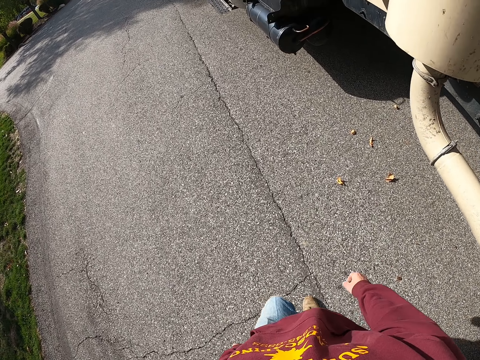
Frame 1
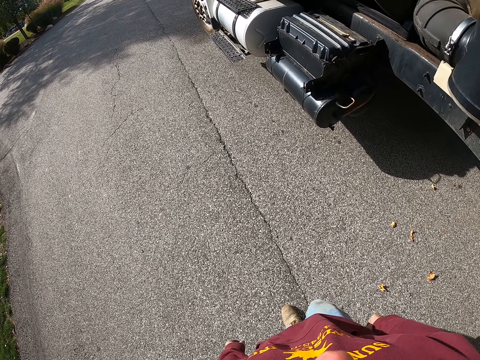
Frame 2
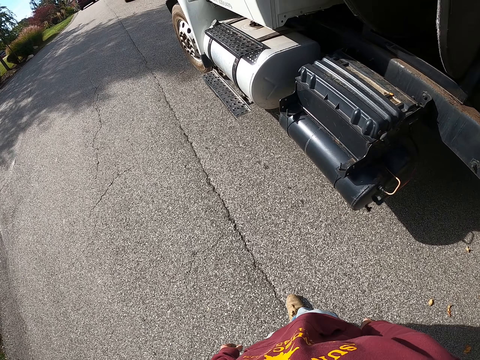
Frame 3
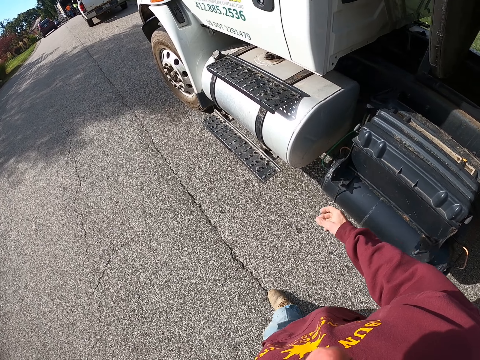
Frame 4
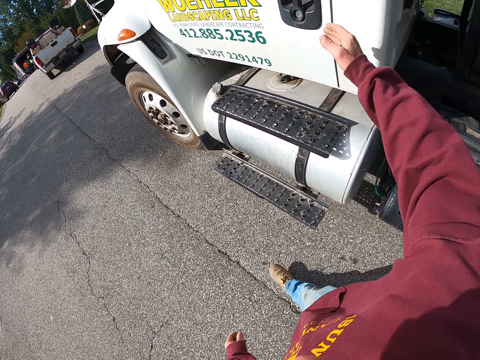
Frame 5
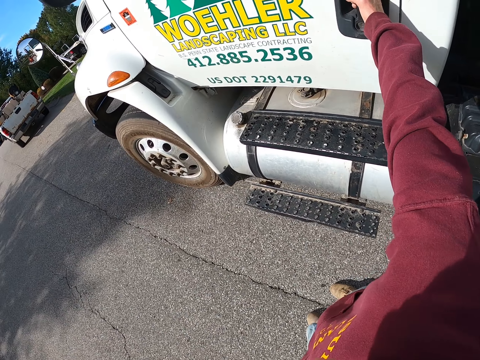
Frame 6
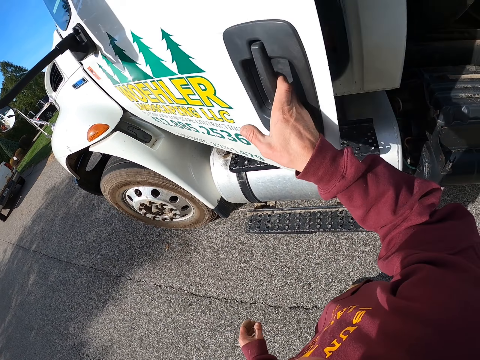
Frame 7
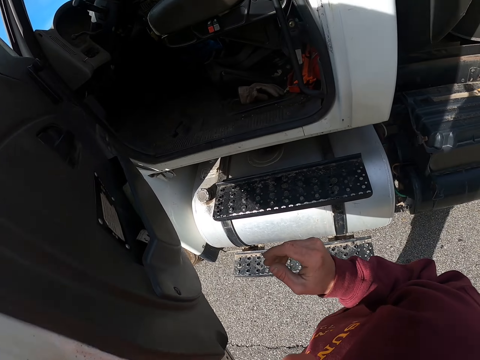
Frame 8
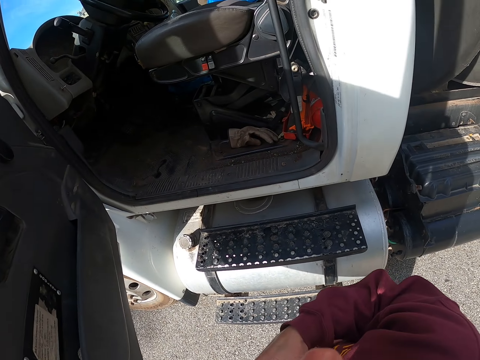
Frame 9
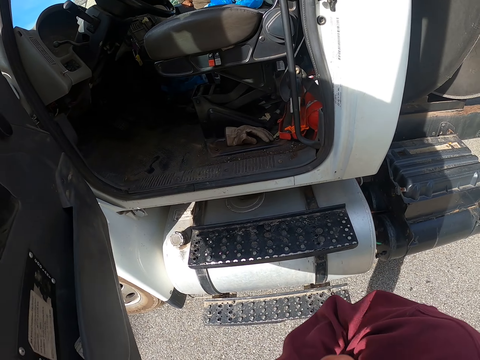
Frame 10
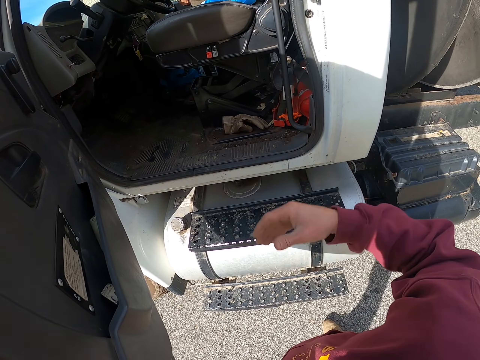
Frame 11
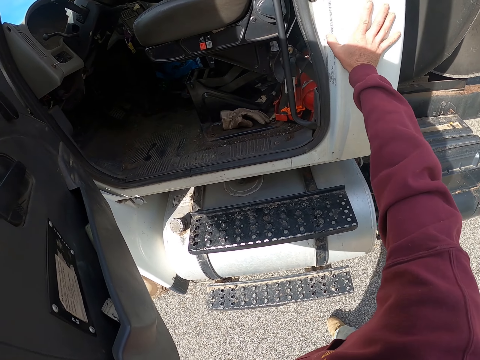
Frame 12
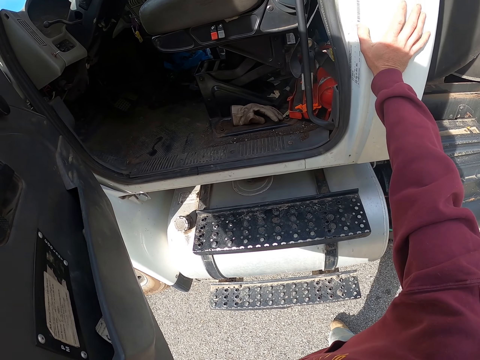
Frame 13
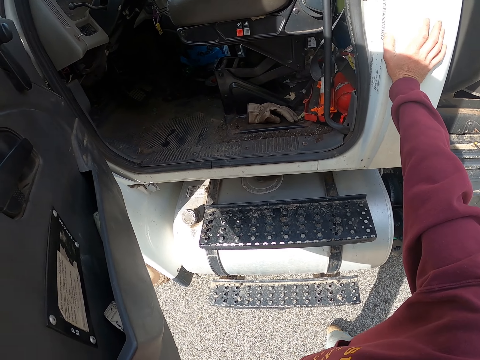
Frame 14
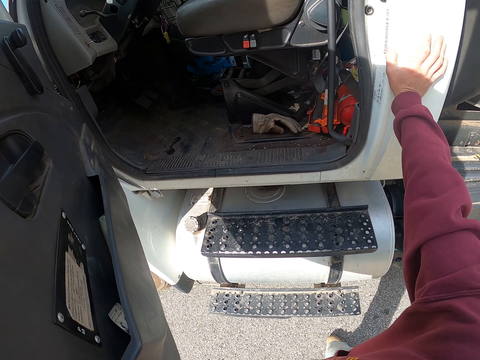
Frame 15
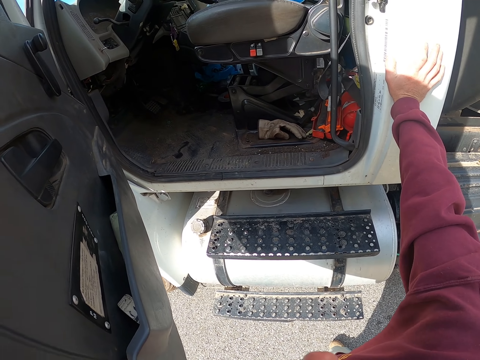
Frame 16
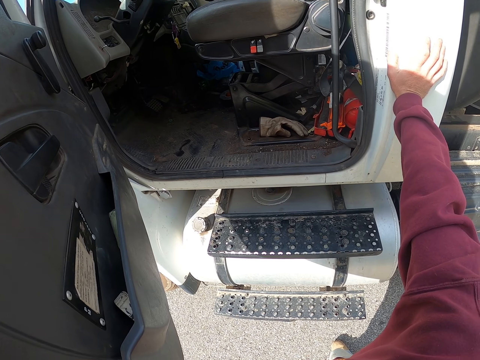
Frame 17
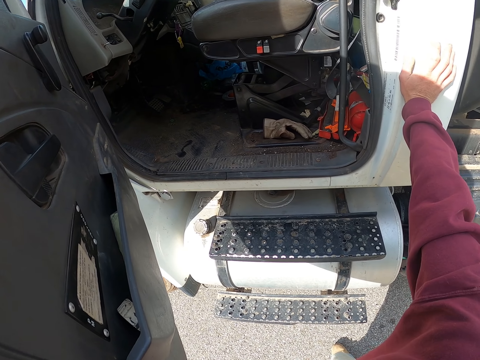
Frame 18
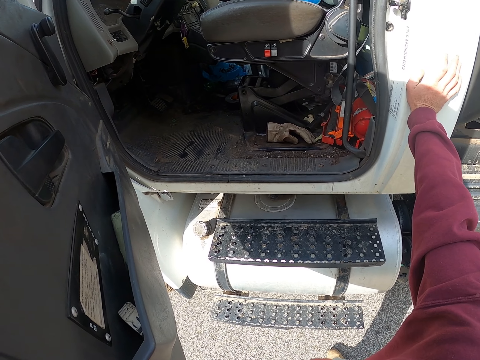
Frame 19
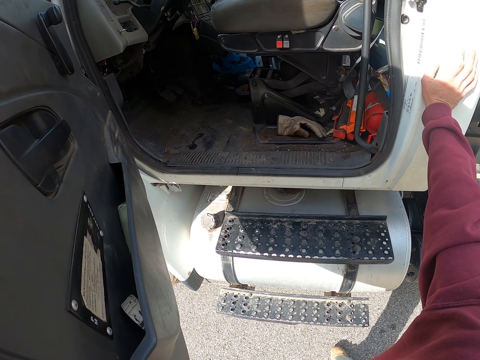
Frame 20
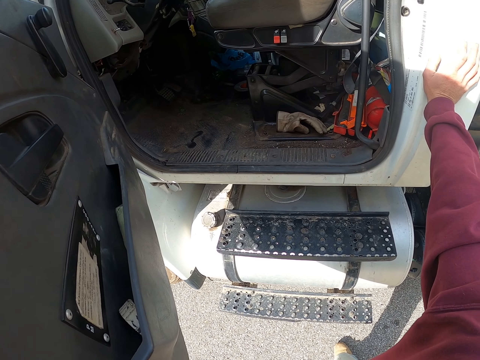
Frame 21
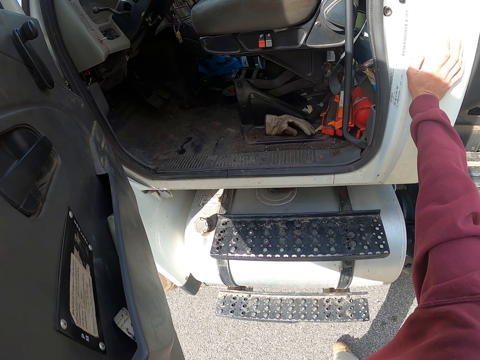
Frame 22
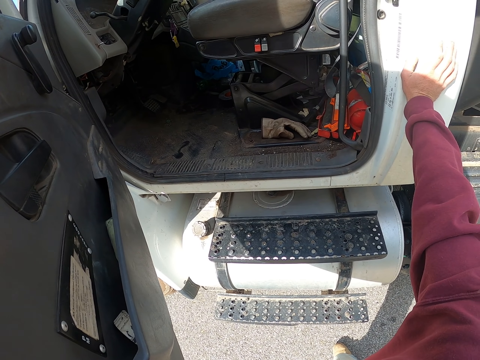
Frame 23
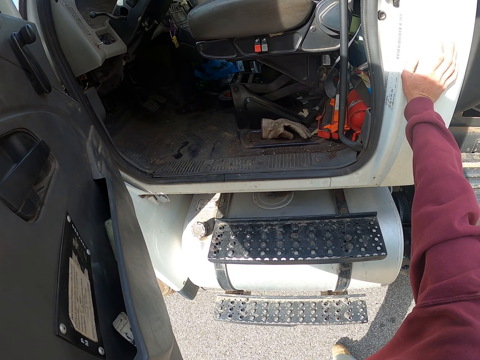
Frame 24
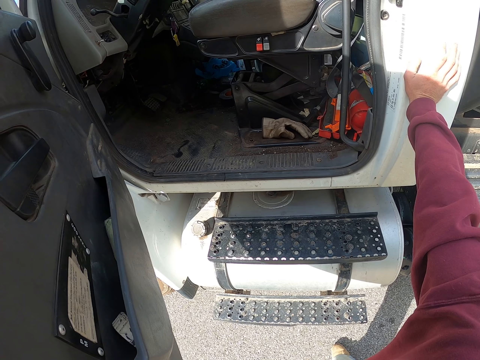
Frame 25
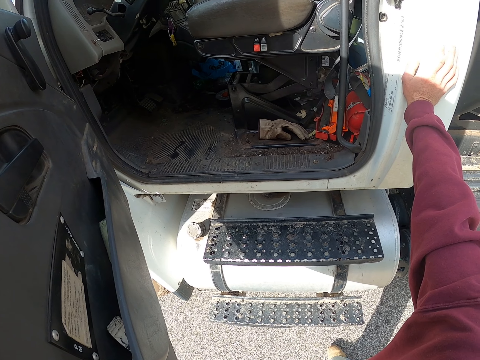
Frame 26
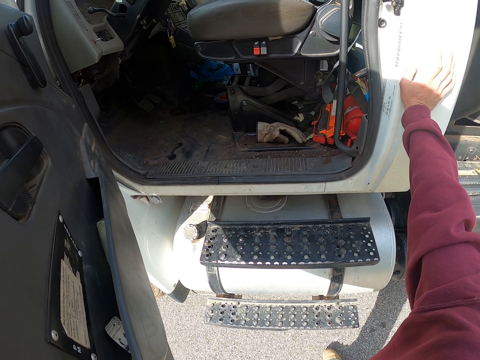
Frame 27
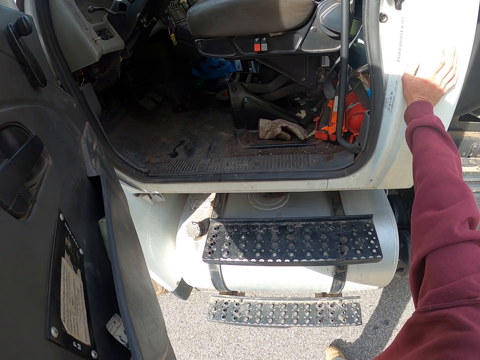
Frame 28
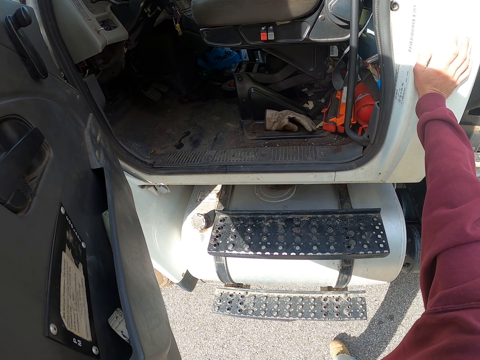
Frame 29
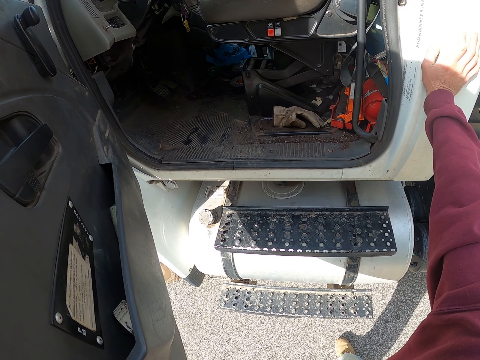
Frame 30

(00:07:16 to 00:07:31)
The camera wearer opens a truck. They look around. A man moves around. The camera wearer puts a hand on the truck. They look around. They stand while the truck door is open.

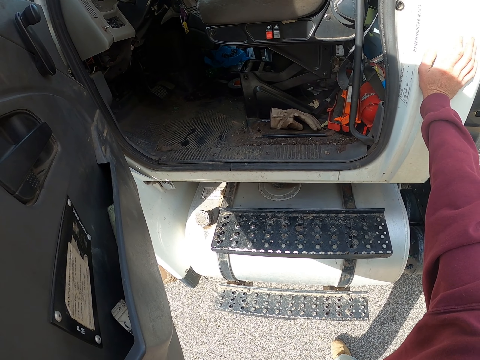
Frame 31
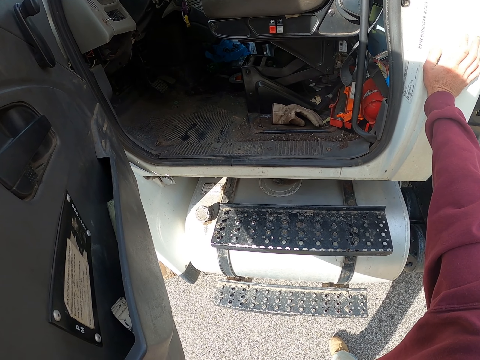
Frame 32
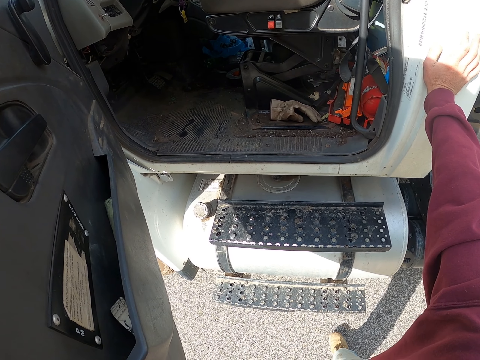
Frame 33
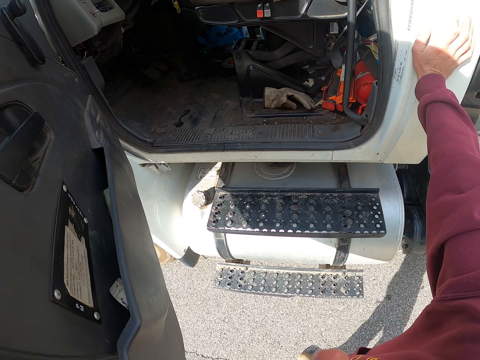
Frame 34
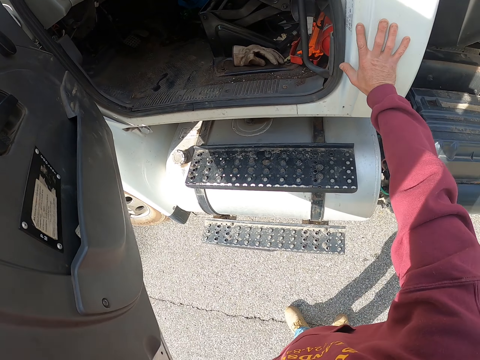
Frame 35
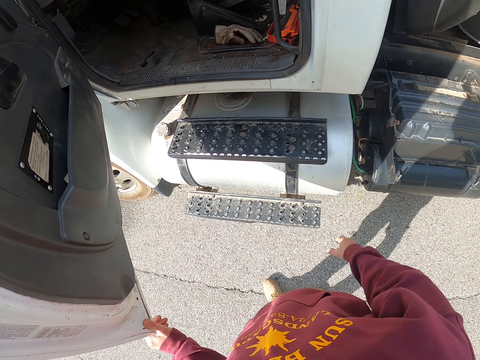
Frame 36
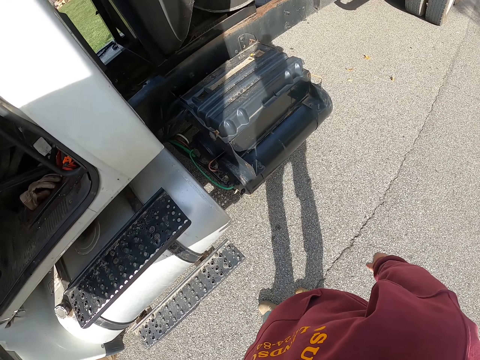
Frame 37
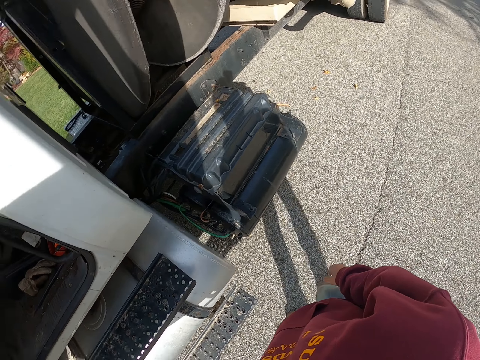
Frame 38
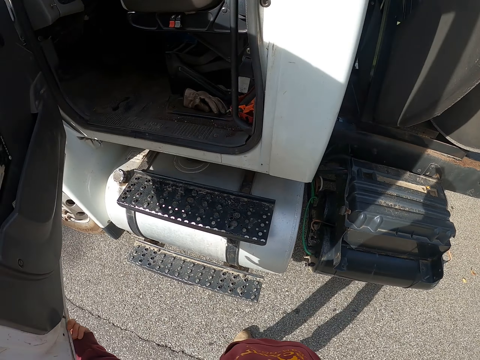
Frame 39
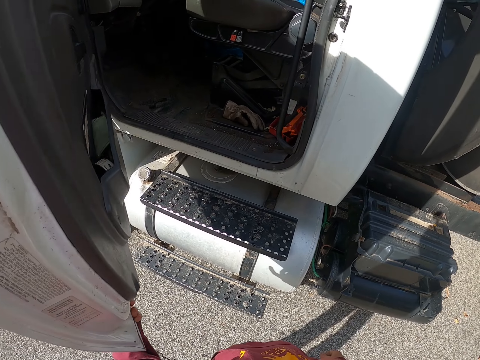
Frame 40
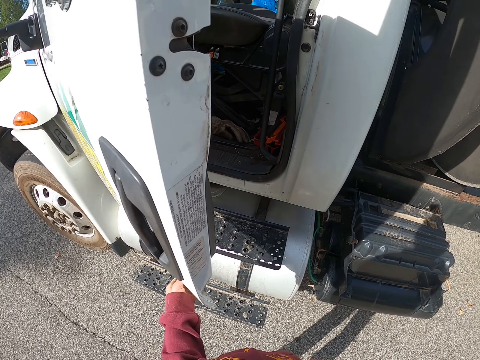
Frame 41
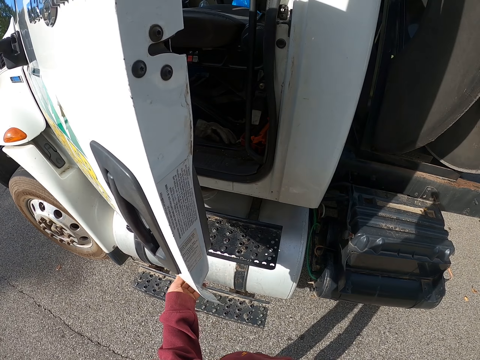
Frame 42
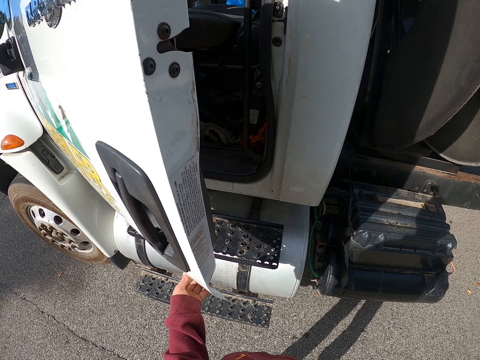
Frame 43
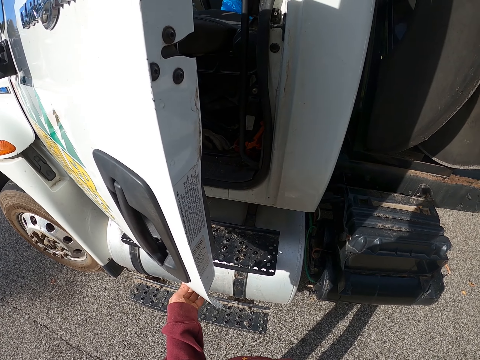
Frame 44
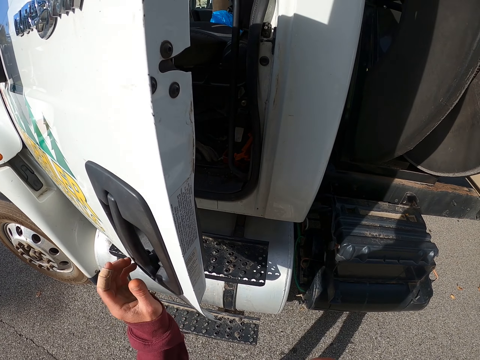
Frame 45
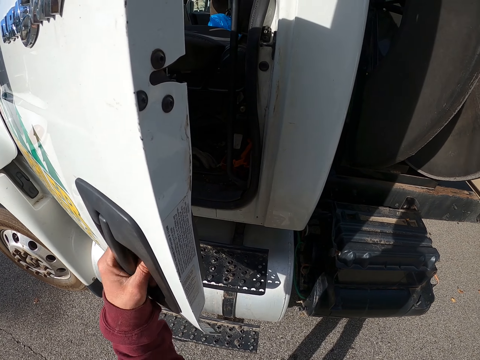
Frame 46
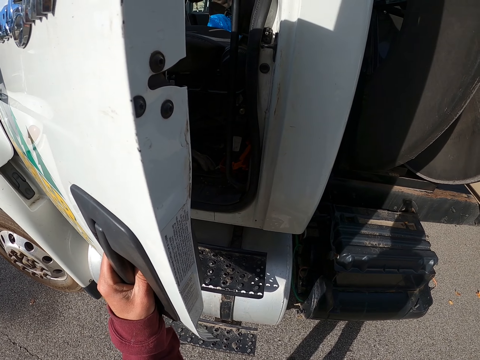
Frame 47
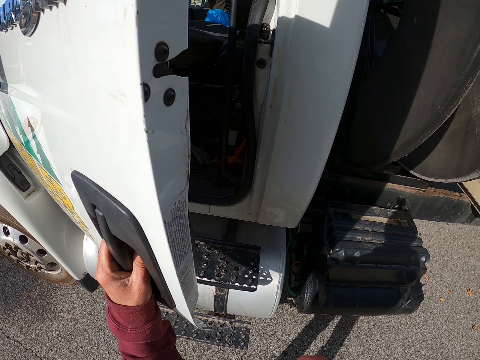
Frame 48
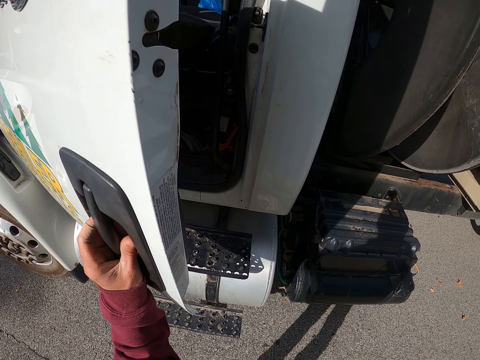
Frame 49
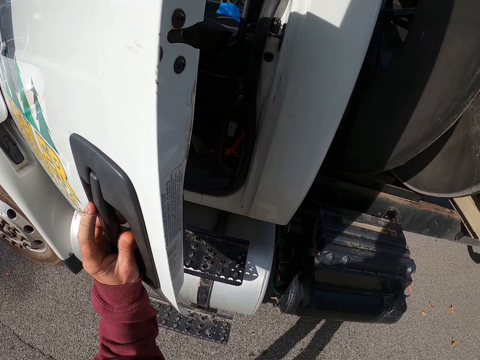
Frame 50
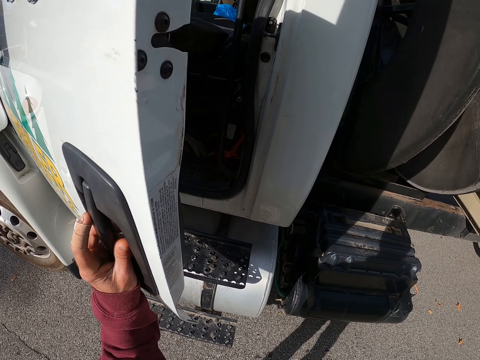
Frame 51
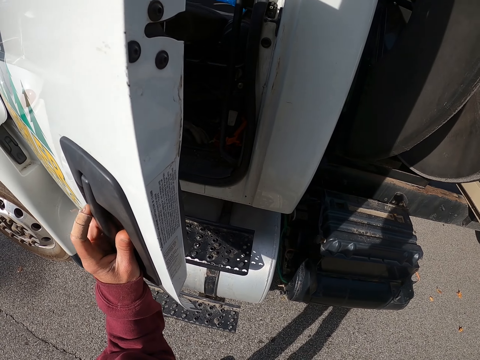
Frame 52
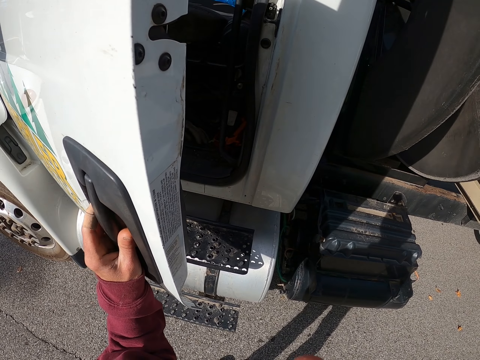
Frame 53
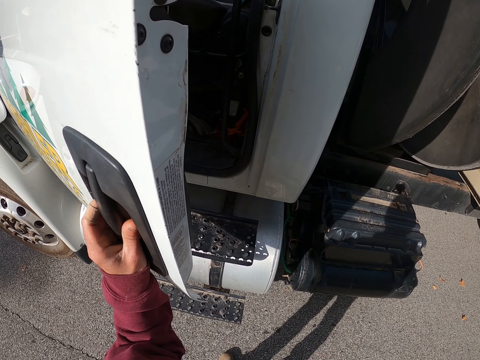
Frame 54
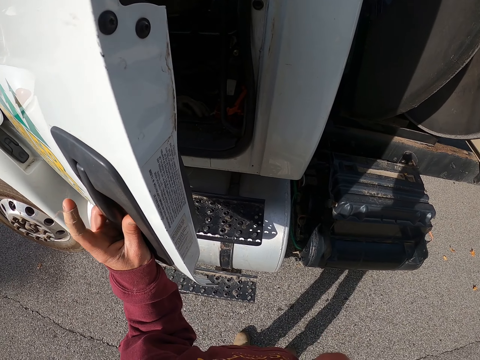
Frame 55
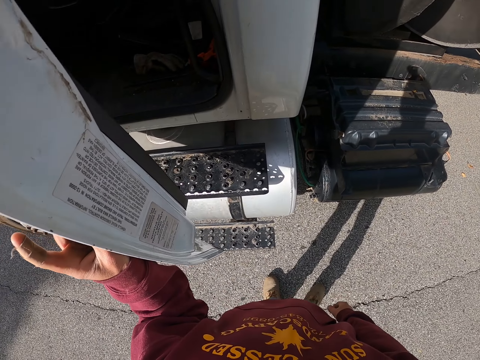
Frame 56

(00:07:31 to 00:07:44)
The camera wearer moves around. They look around. They move the truck door. They stand near the truck holding the door. They look around. They look around. A man moves around.
